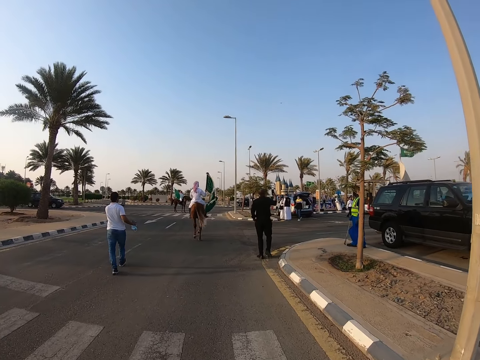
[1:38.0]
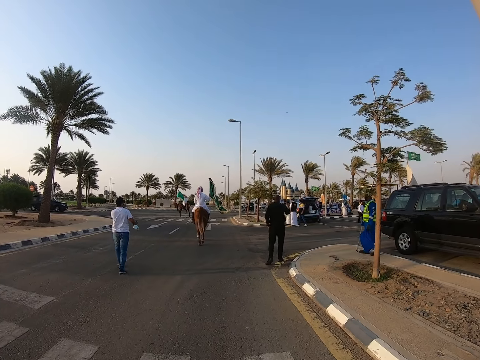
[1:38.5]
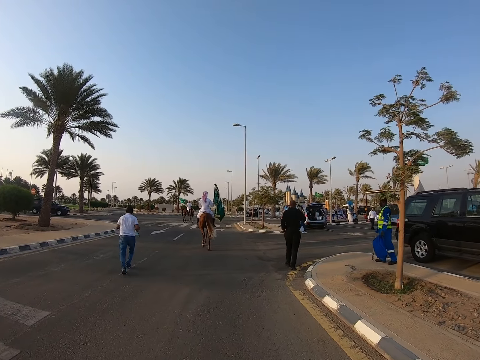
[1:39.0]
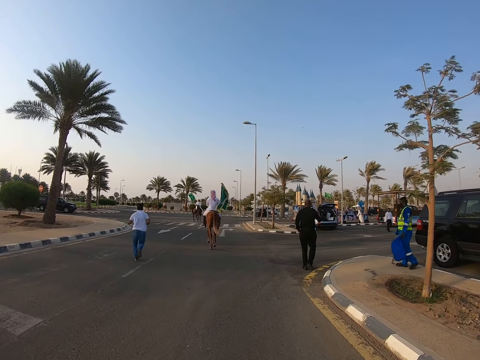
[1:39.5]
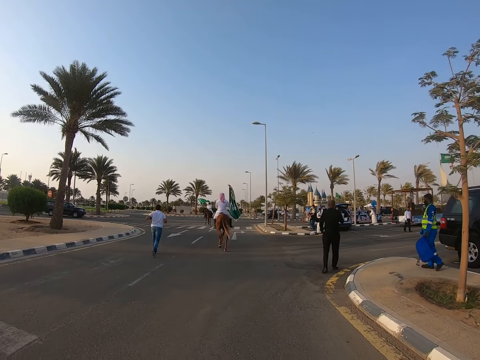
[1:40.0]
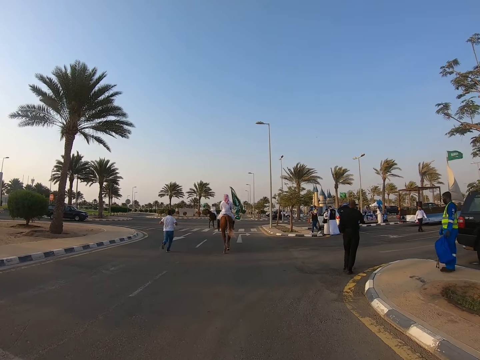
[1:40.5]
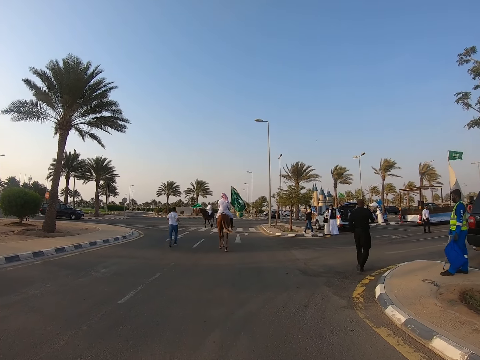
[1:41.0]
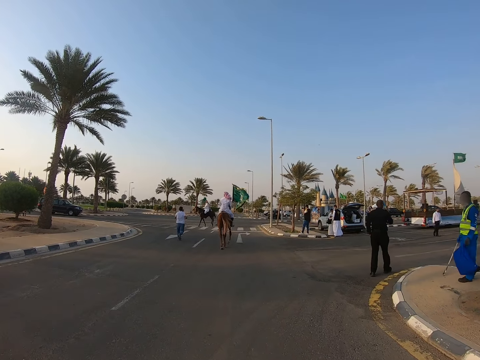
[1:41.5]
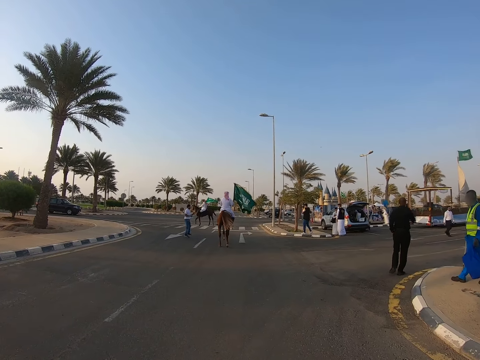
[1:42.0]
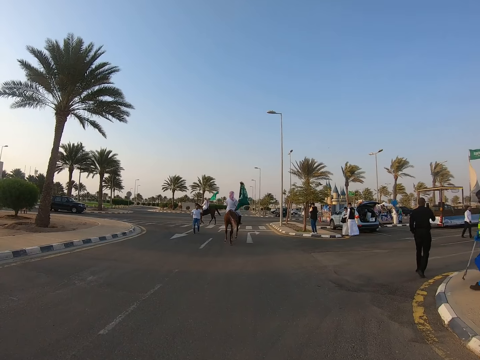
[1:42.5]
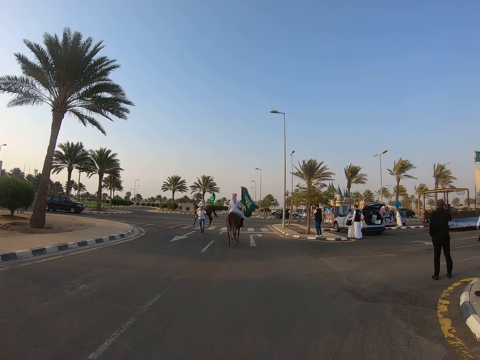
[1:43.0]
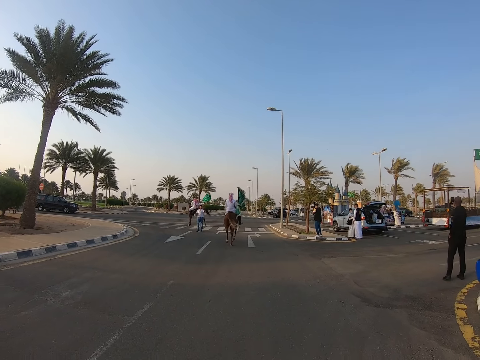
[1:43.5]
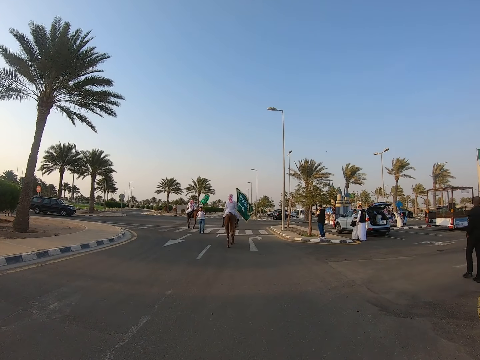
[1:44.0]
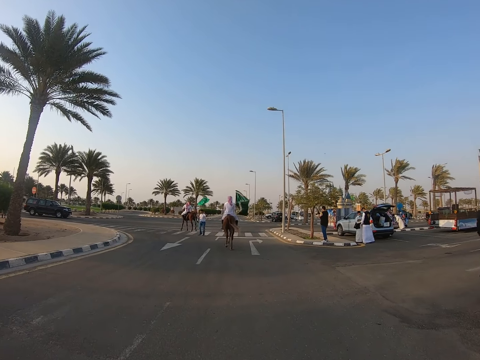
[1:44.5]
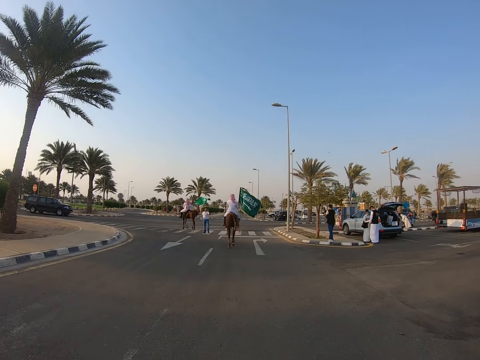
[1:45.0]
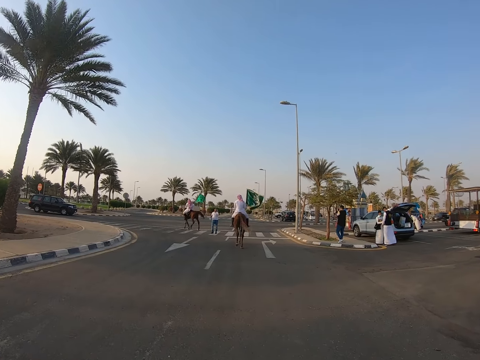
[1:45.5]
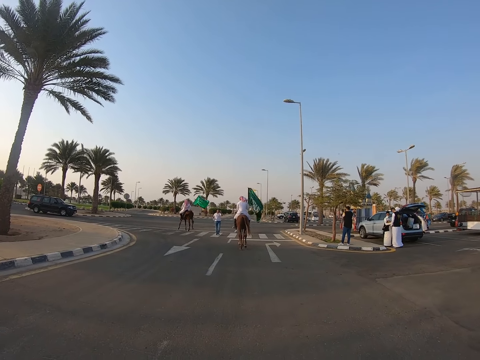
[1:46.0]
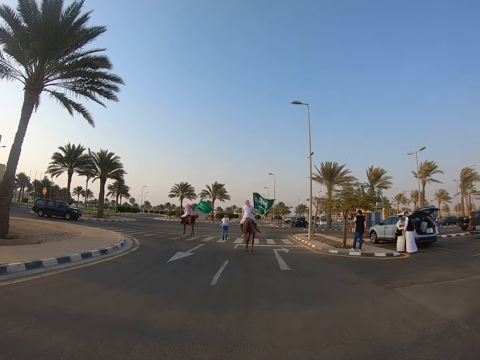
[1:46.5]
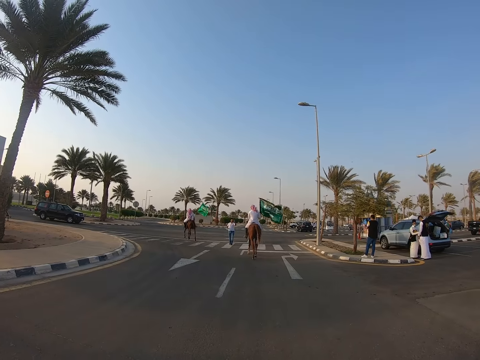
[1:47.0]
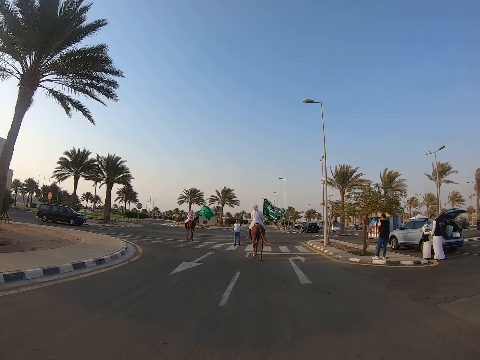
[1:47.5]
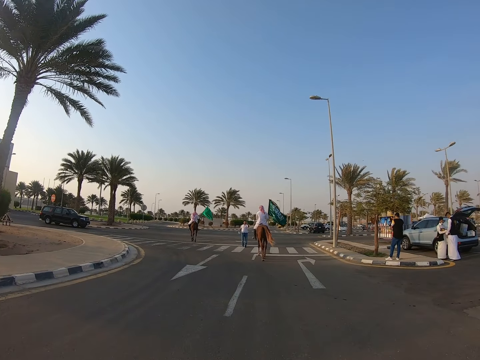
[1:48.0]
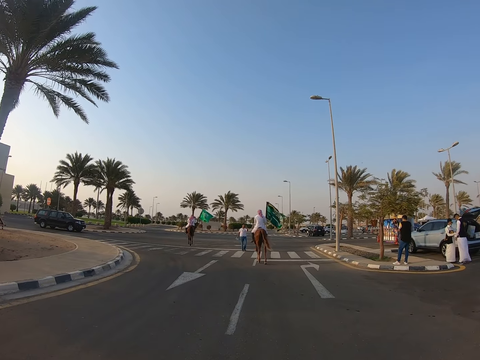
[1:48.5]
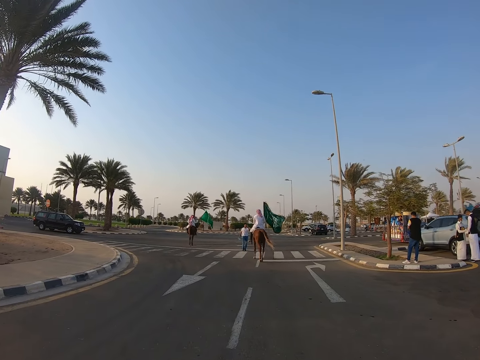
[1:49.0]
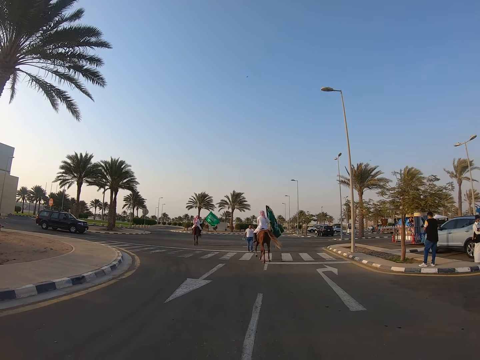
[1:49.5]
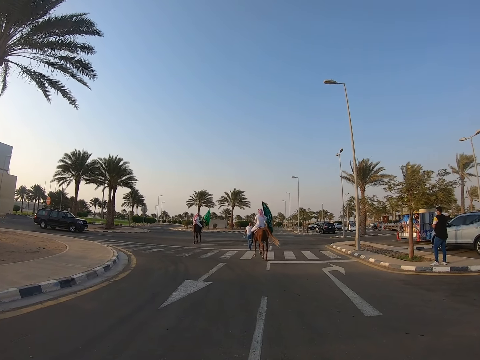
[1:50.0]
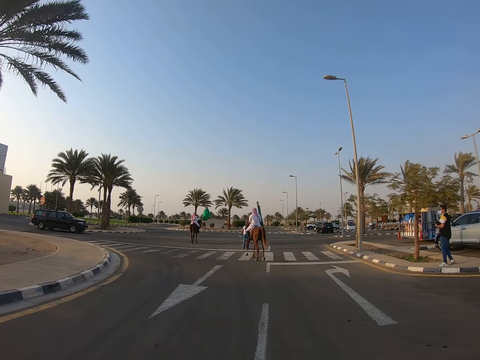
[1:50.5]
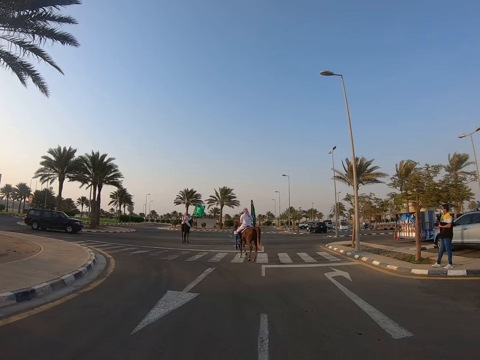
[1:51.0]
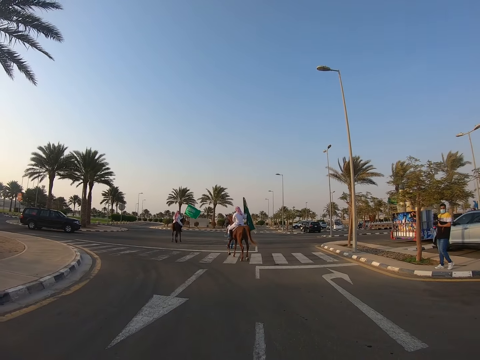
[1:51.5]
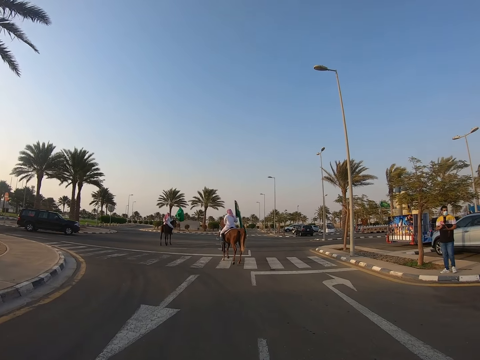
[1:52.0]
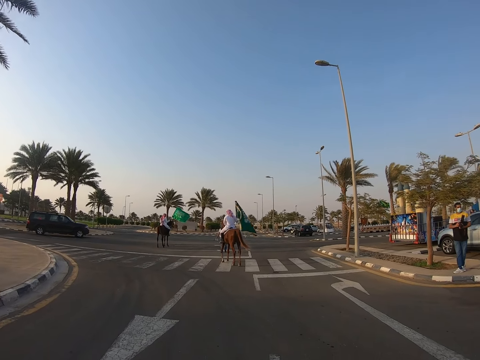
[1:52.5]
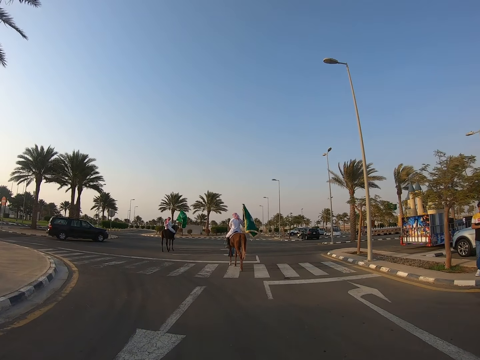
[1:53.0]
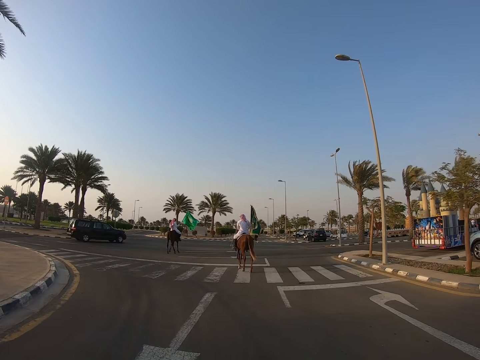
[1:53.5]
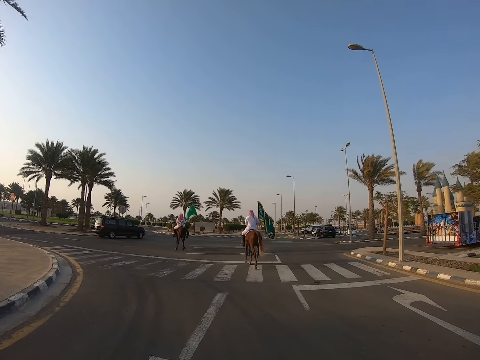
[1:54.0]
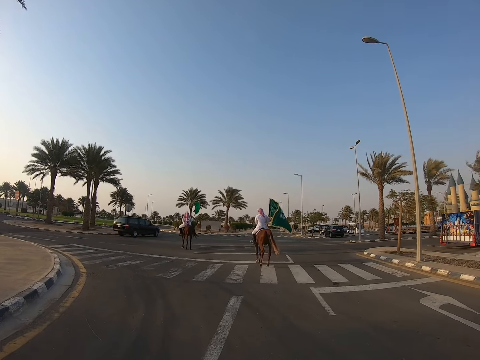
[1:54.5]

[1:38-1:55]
The camera wearer walks on the road. A man runs on the road. The man turns around. Another man rides on a horse. The camera wearer walks on the road.

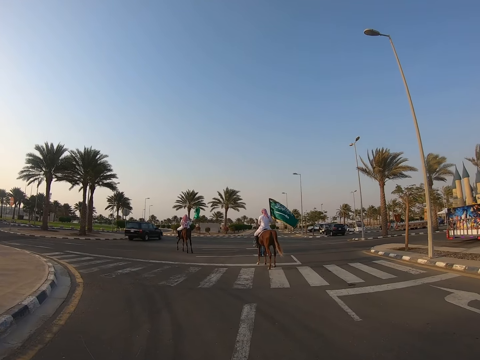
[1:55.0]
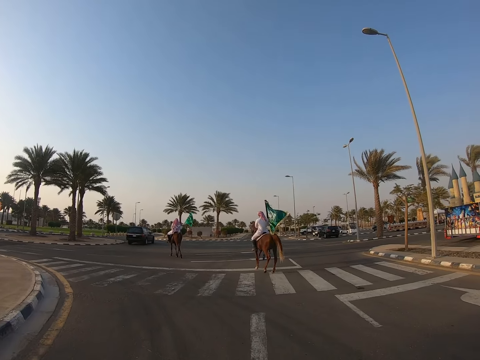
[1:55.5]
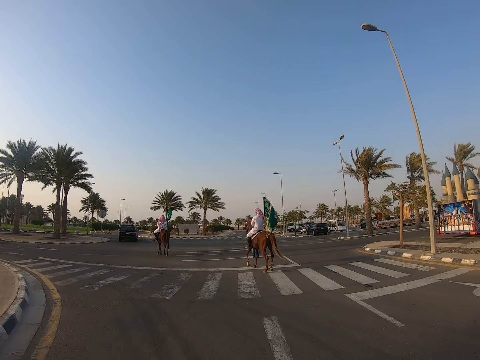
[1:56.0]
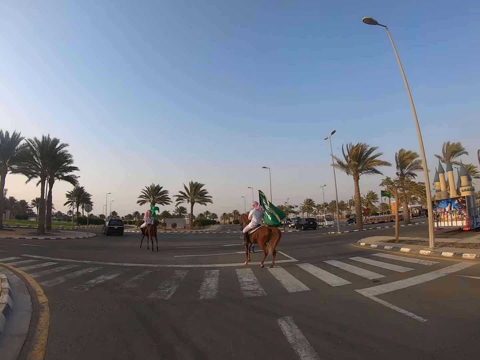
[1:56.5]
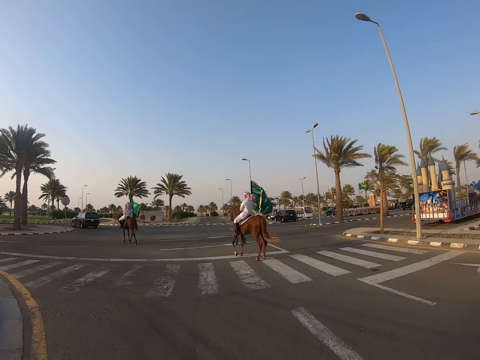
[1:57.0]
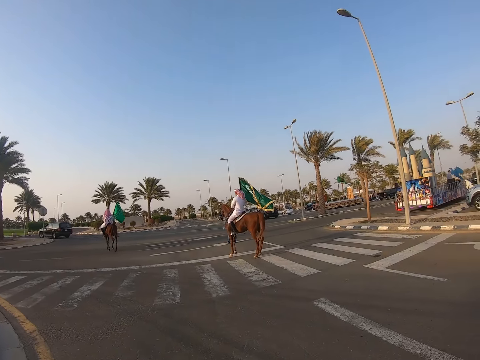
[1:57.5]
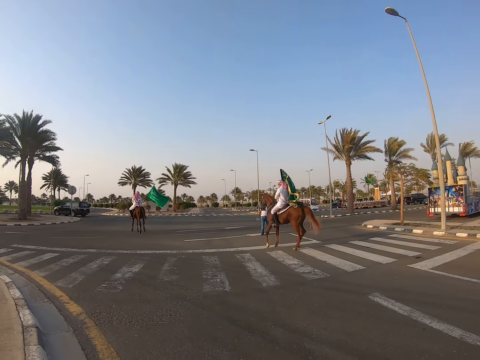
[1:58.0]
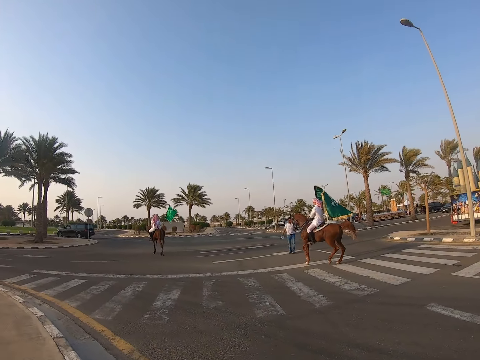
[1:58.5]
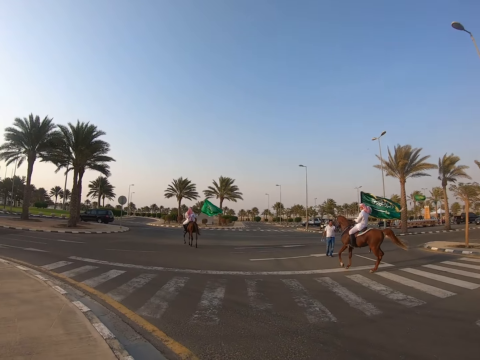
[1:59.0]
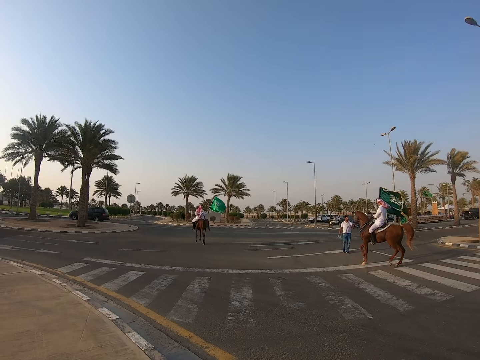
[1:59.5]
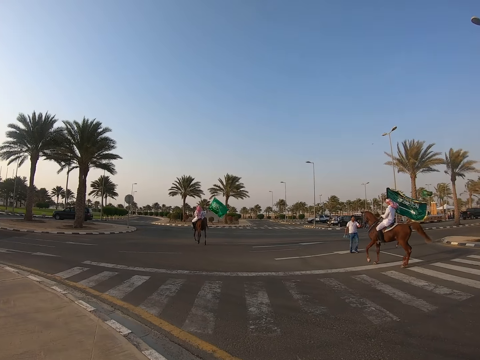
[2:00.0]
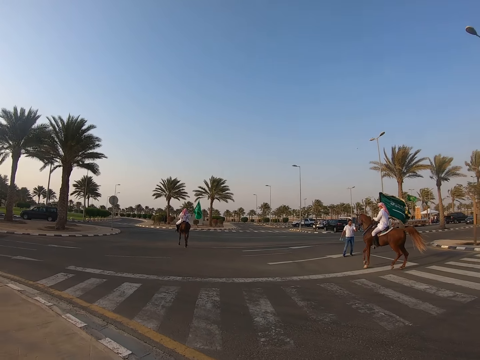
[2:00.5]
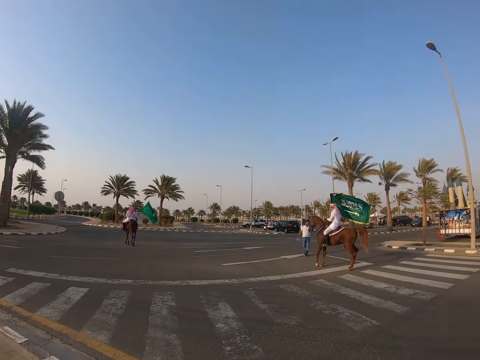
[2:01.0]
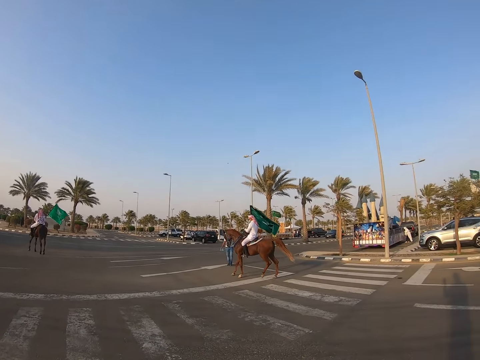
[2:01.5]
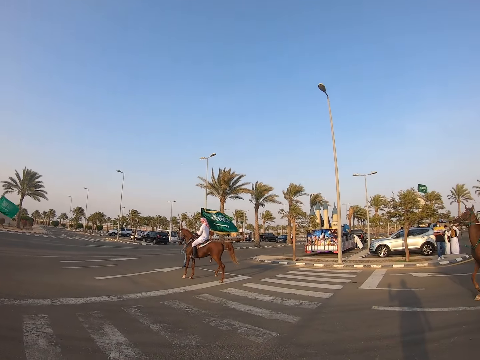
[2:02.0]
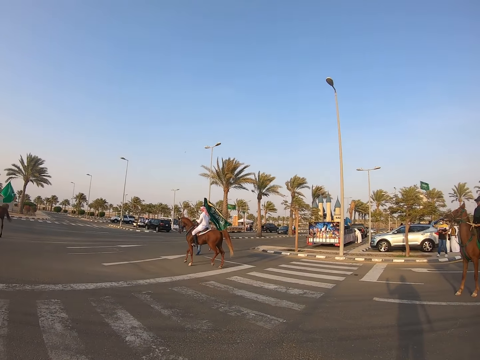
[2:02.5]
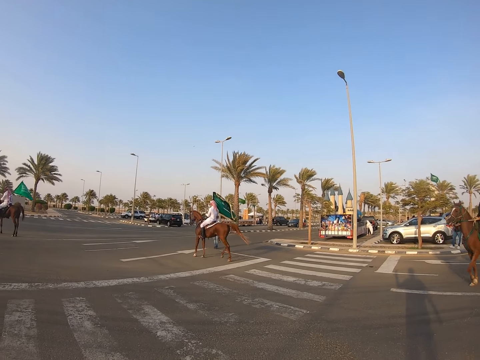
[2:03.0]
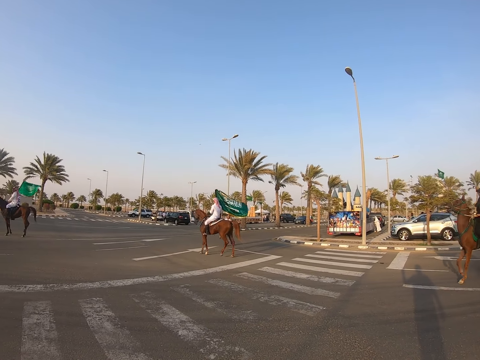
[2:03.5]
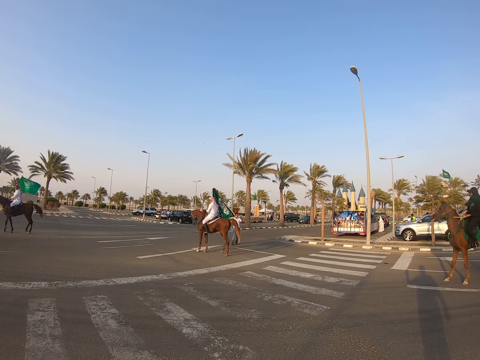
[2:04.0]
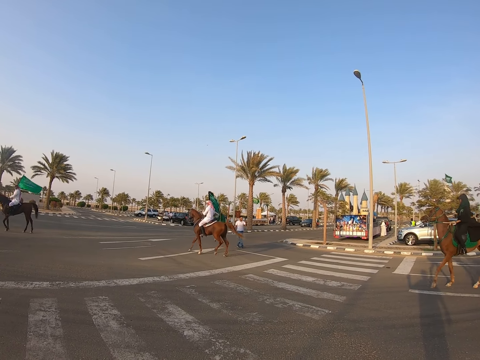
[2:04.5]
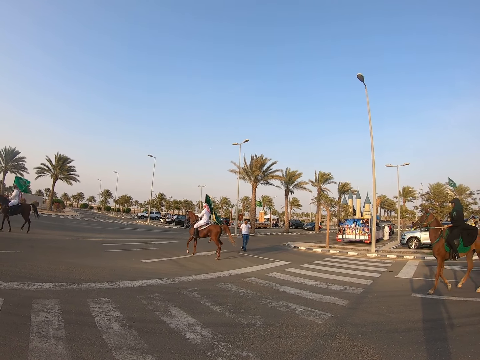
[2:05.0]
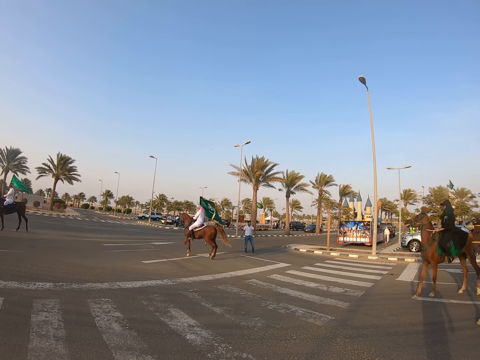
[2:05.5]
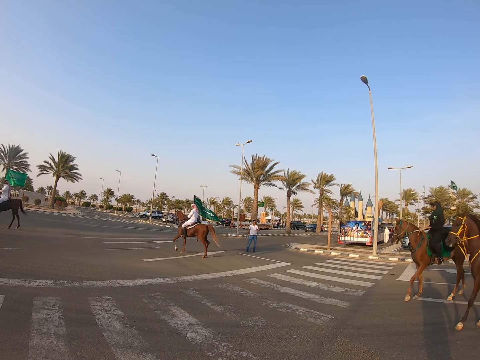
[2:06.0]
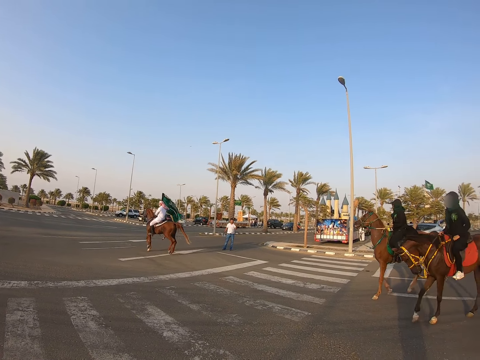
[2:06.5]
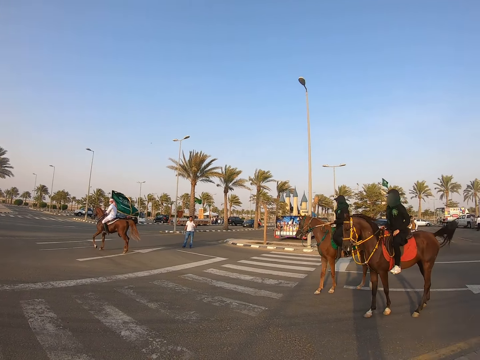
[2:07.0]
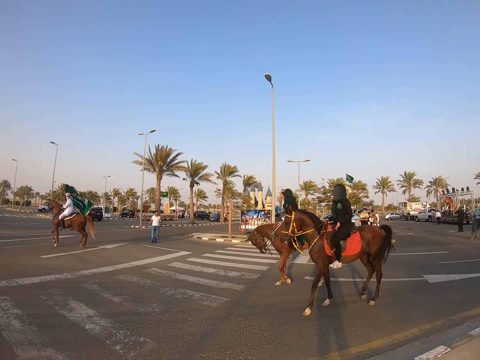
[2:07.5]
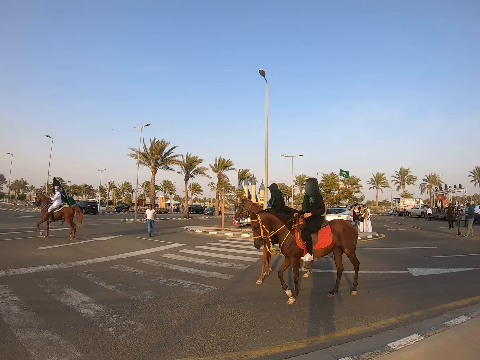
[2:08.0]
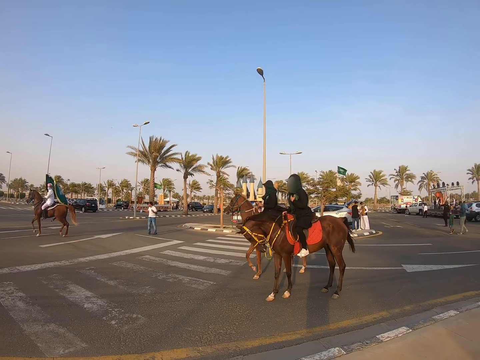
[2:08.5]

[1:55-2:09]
A man rides on a horse. Another man rides on a horse.
